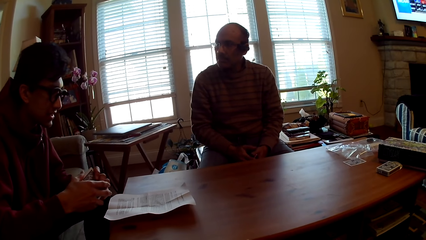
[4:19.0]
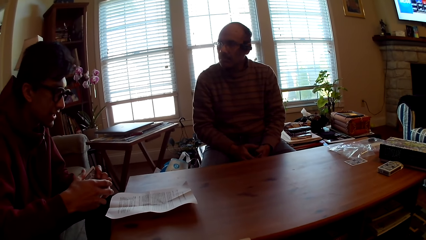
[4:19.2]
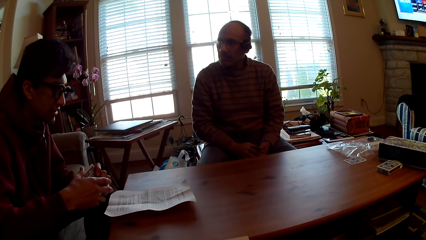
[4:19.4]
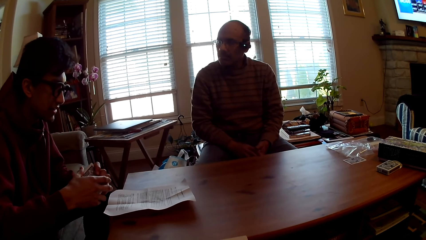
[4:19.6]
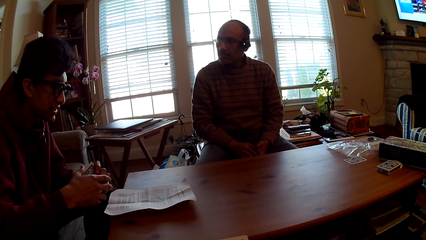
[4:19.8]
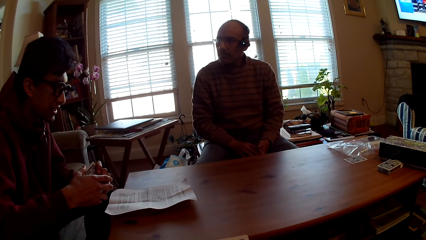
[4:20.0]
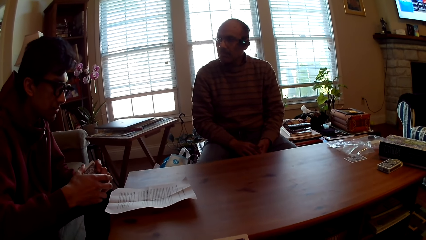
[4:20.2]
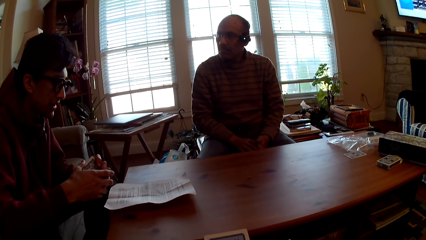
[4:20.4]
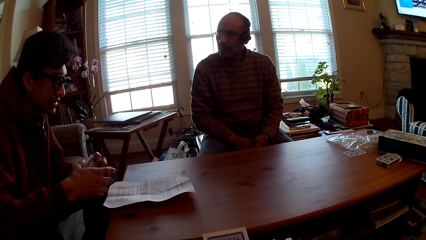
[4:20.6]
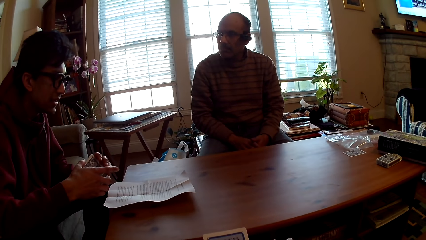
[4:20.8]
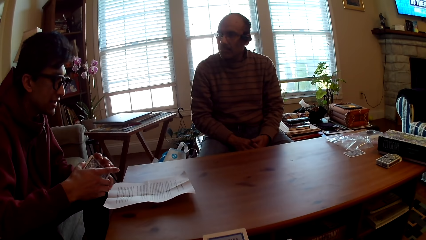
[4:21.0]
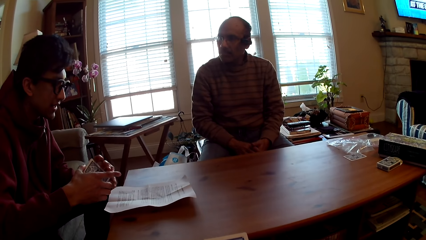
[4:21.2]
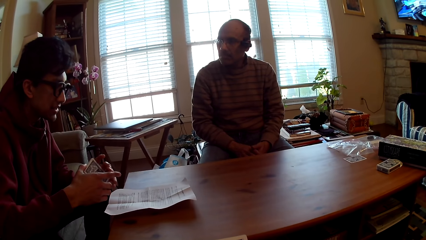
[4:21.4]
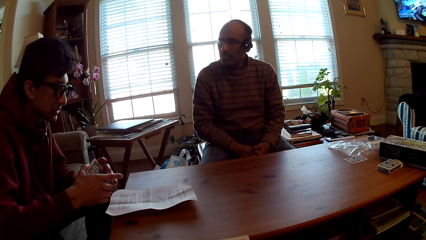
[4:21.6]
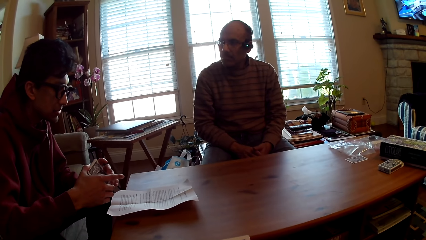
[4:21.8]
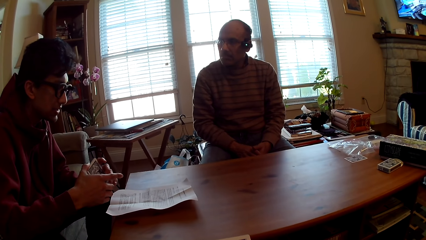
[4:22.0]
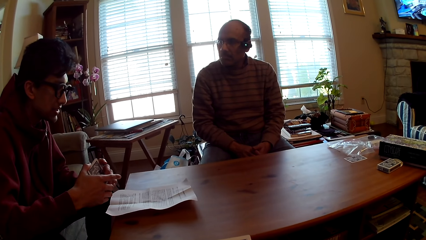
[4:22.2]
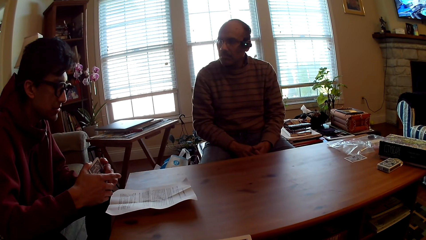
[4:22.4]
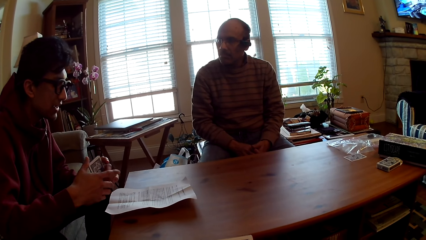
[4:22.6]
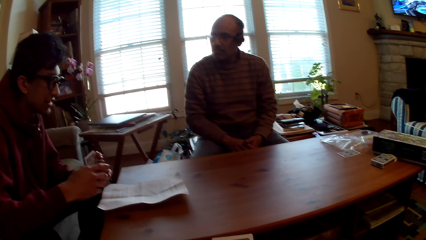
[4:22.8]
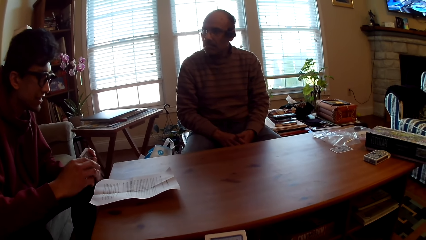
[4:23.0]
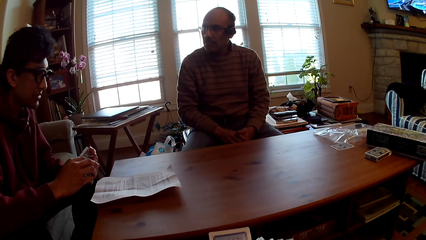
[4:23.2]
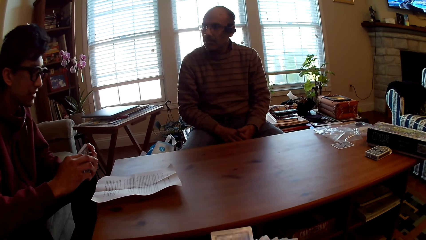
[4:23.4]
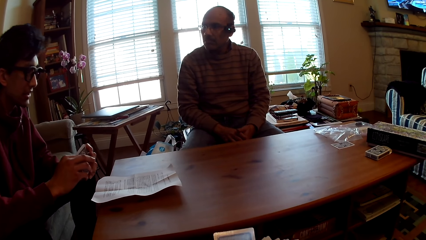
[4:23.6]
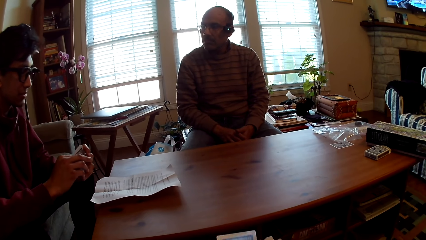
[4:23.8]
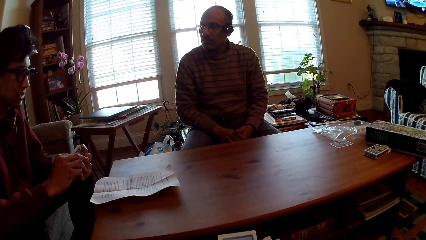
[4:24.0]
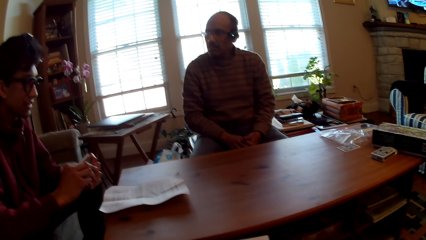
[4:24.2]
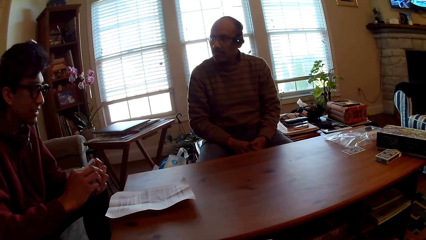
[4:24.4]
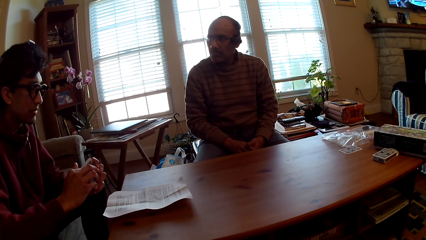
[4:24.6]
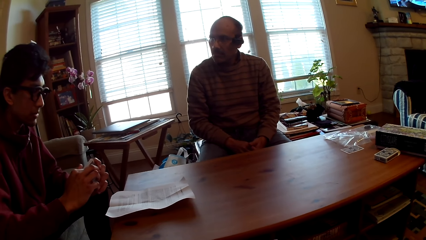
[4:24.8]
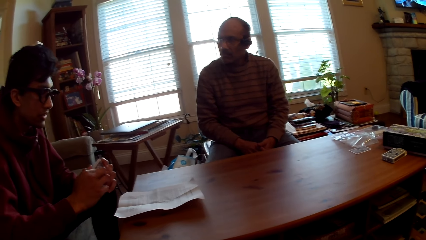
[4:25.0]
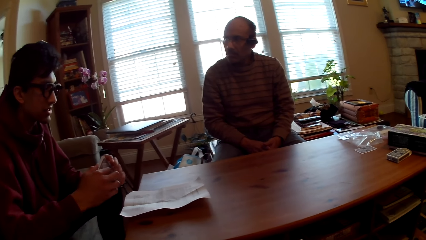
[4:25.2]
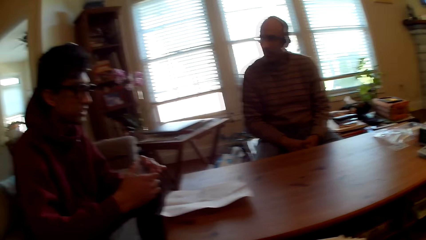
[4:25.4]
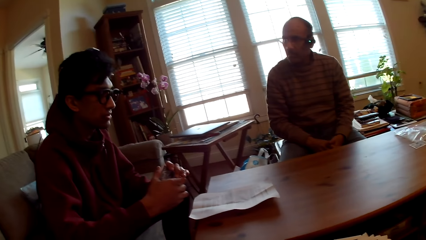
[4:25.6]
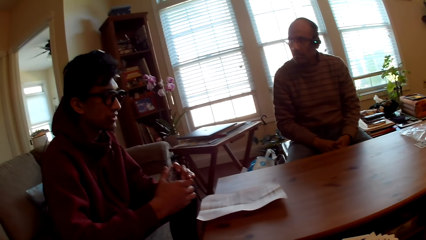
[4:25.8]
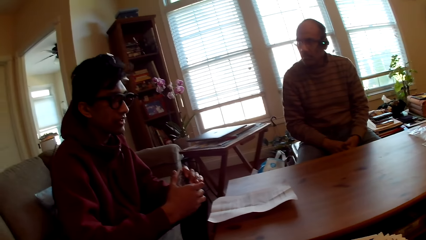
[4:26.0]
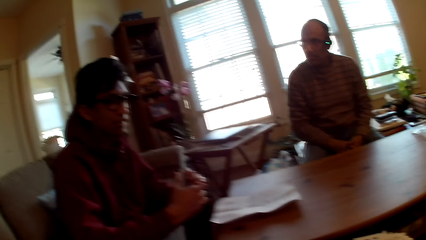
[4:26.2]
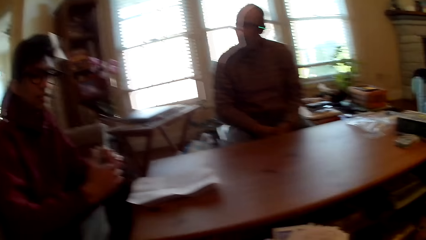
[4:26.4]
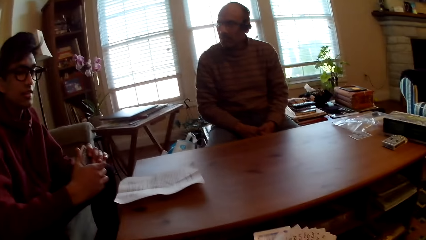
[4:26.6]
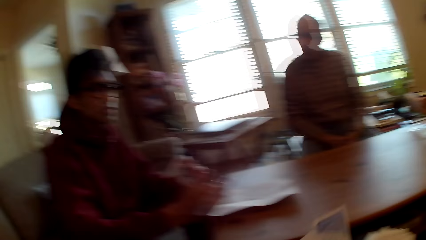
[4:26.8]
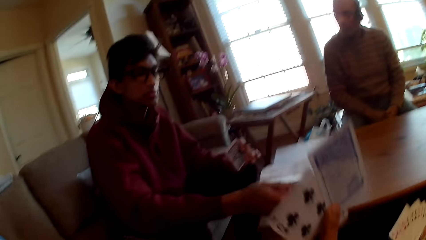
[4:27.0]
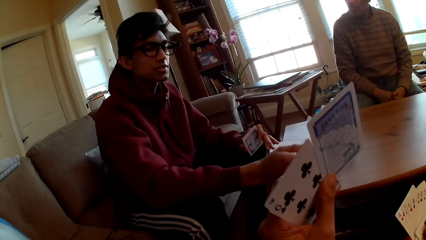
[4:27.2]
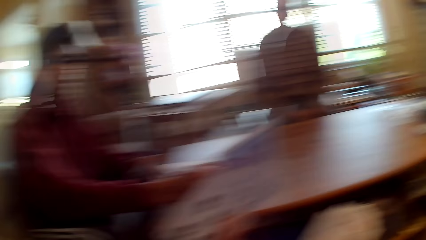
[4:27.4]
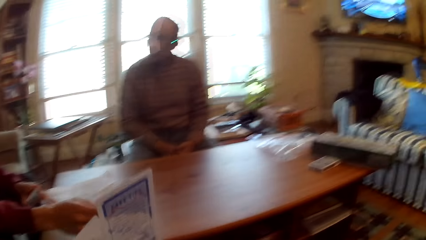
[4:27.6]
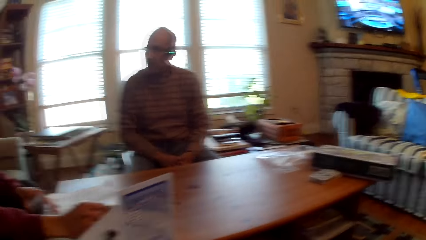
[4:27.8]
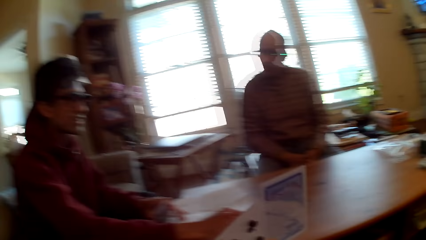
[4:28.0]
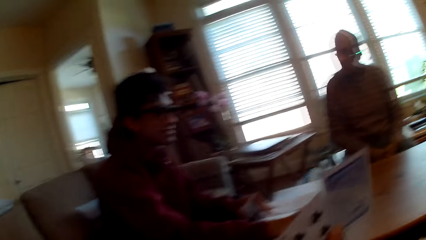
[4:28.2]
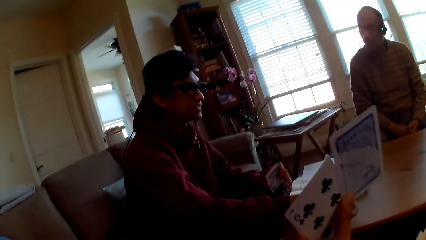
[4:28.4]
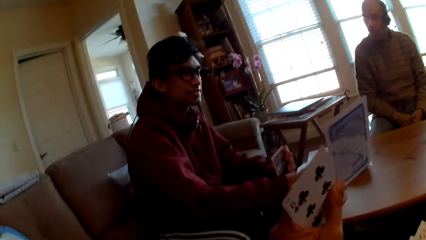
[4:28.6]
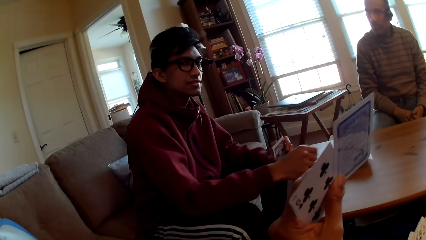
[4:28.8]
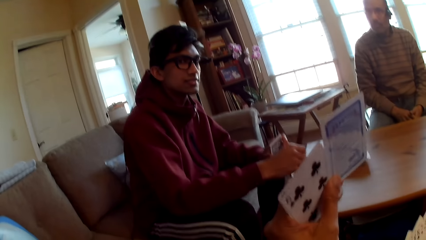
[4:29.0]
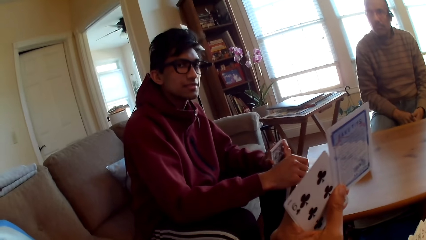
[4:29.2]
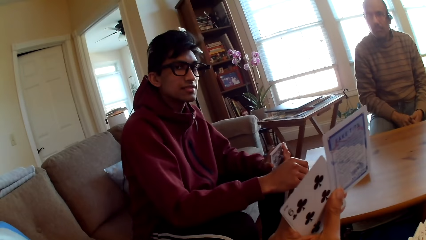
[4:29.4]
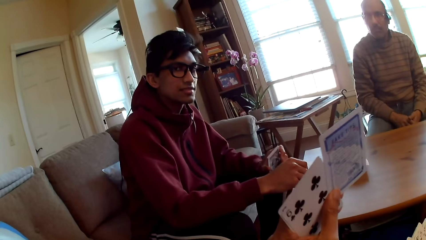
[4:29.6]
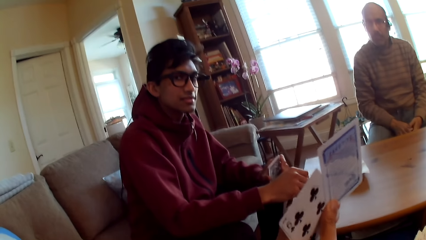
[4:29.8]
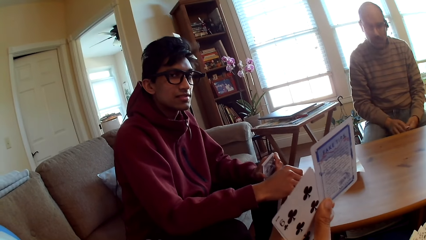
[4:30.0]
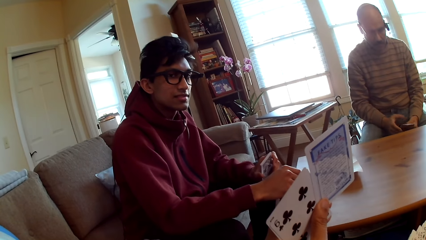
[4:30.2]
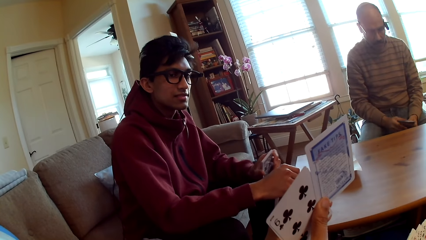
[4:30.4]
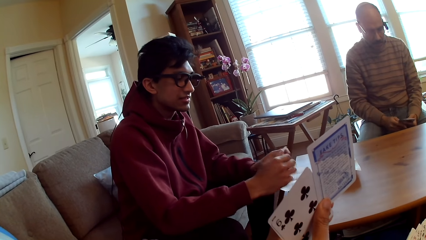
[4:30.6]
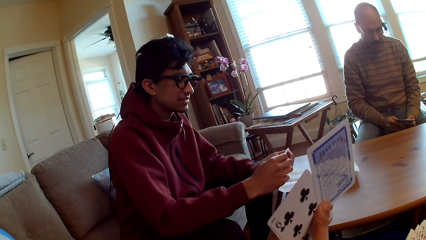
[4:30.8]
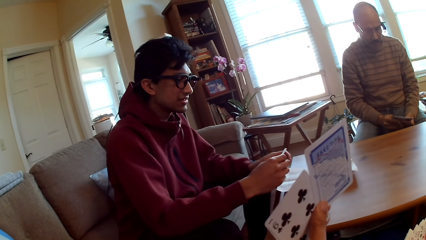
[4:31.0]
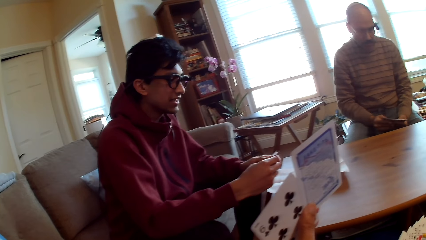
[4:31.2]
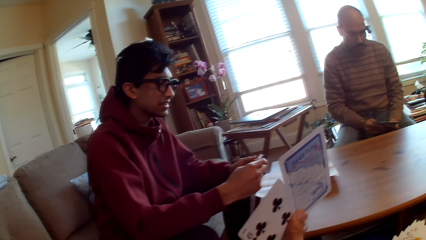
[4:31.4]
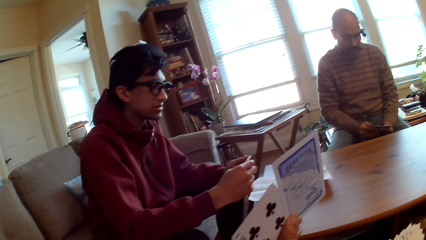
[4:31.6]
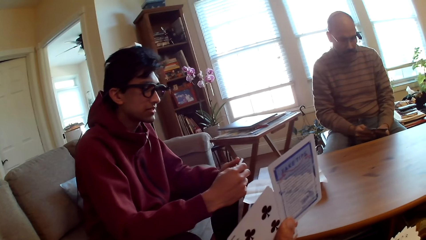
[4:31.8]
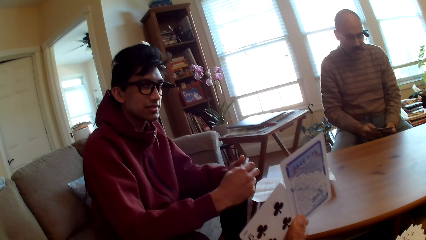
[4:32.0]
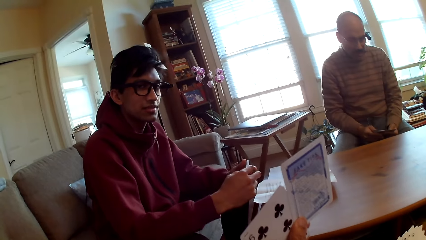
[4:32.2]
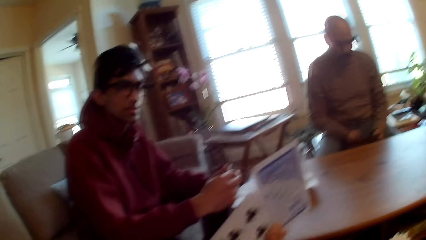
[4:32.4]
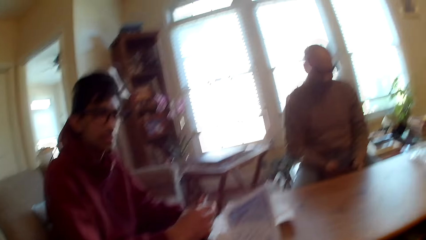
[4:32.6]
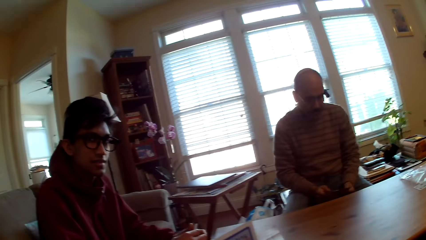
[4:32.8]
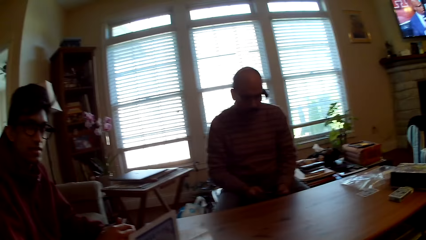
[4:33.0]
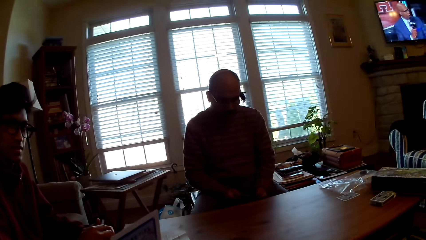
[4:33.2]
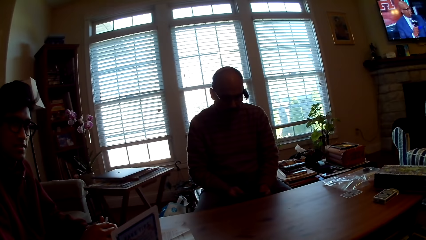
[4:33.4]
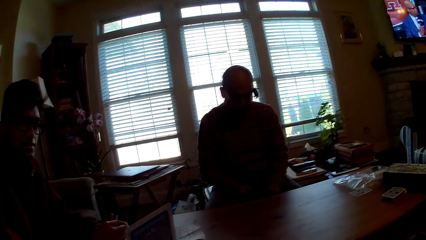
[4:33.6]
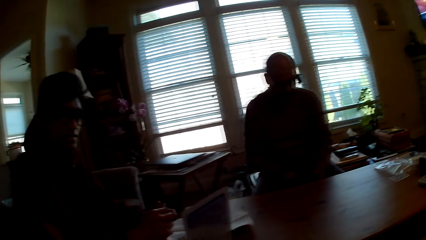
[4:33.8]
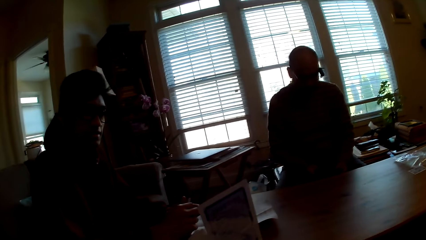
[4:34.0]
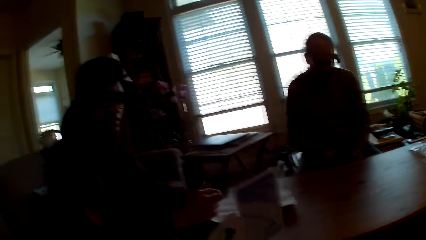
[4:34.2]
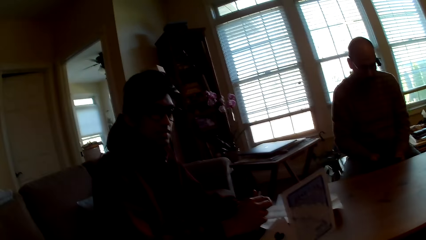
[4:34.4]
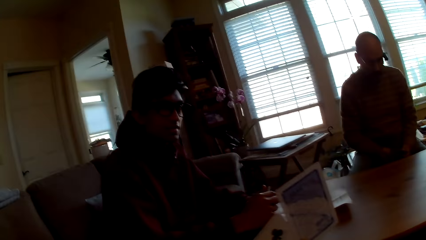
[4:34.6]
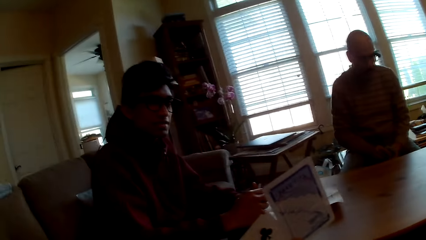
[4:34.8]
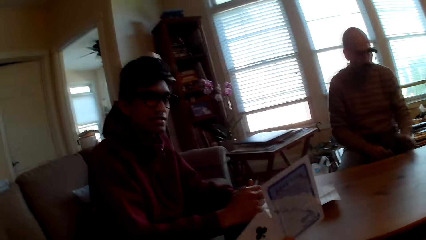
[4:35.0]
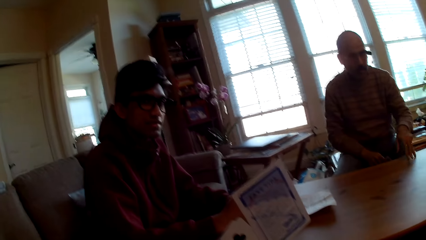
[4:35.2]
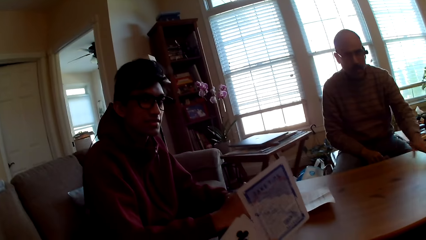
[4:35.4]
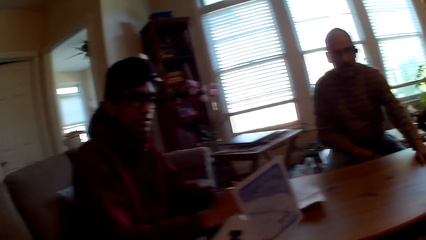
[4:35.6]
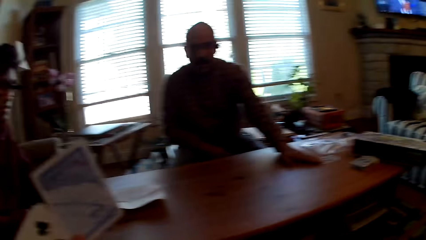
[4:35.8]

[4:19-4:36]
The camera wearer gives a person cards. They show the card to a person and another person. The first person looks at the camera wearer. Another person selects cards.
